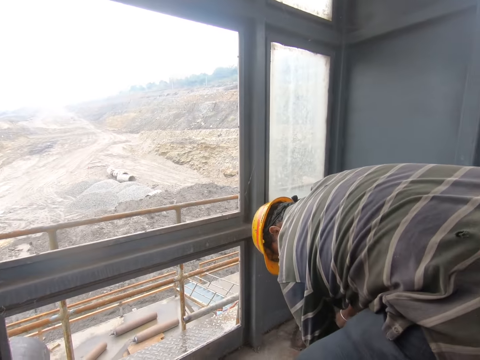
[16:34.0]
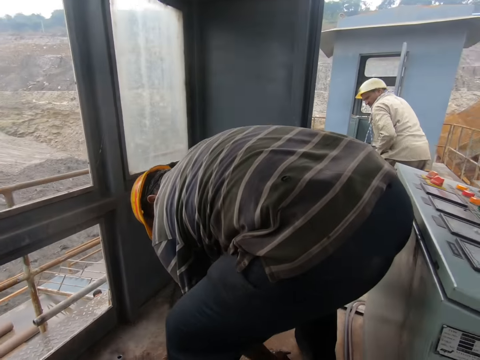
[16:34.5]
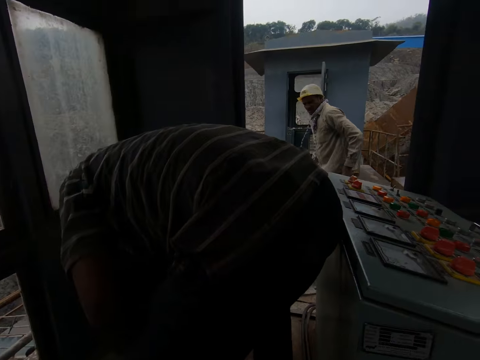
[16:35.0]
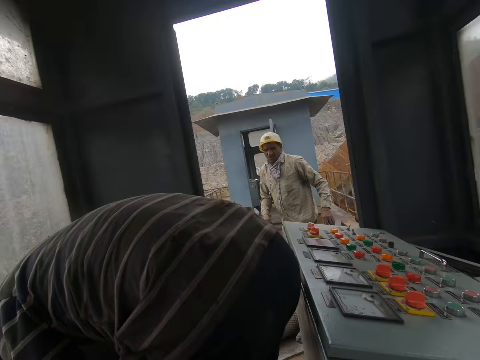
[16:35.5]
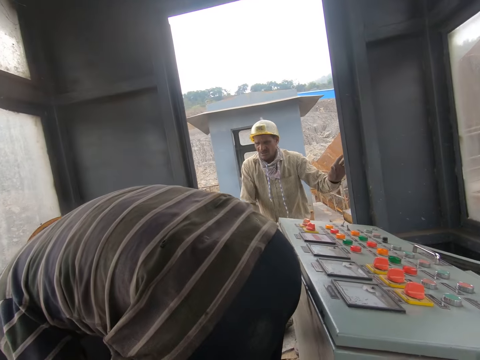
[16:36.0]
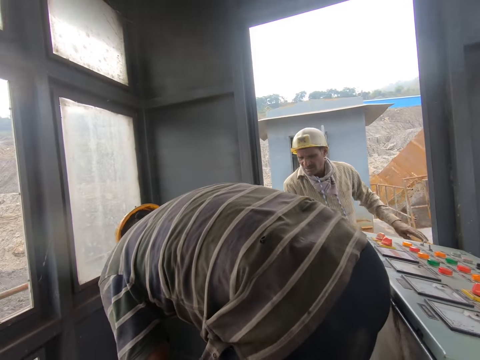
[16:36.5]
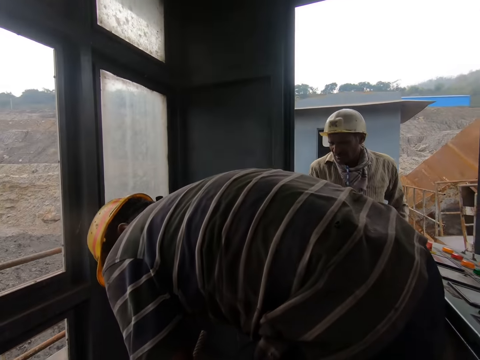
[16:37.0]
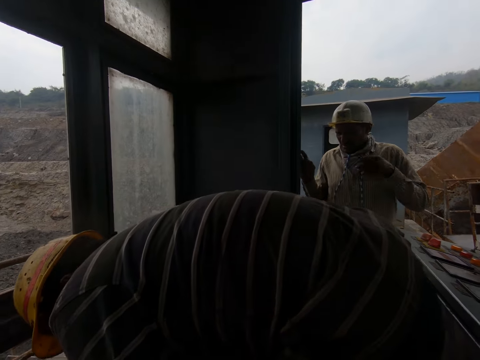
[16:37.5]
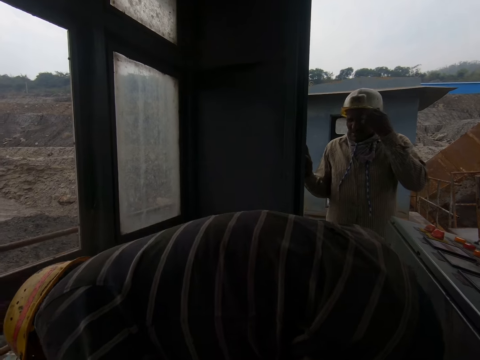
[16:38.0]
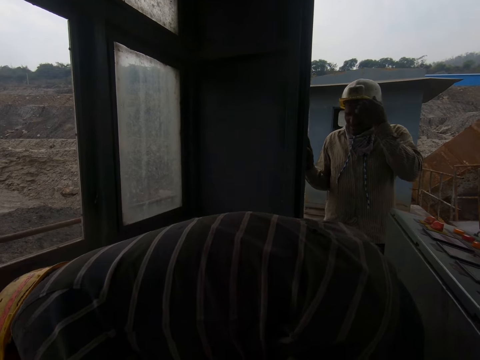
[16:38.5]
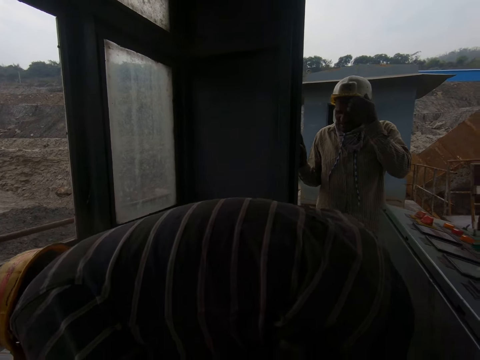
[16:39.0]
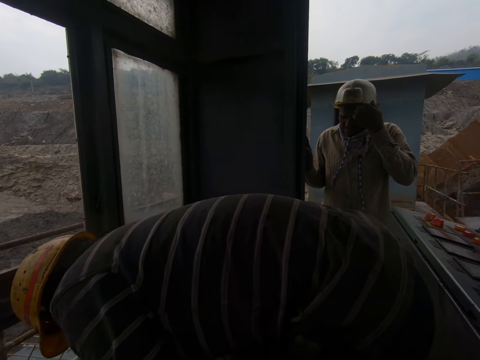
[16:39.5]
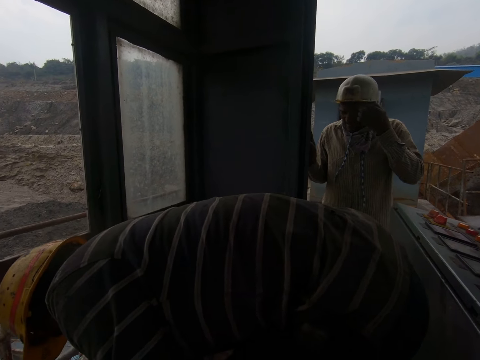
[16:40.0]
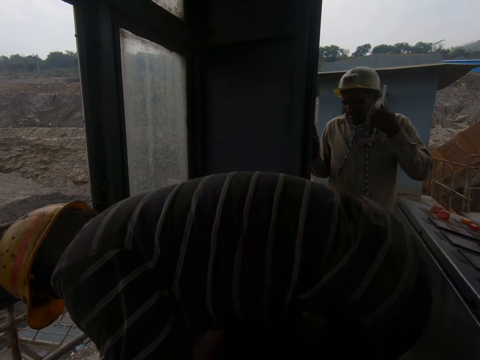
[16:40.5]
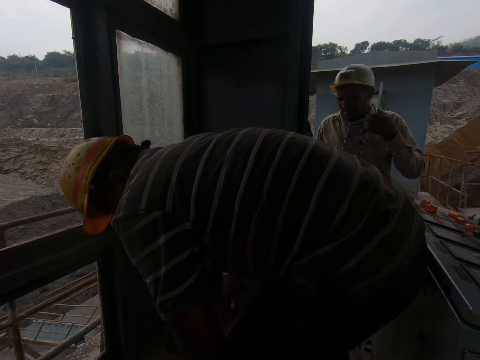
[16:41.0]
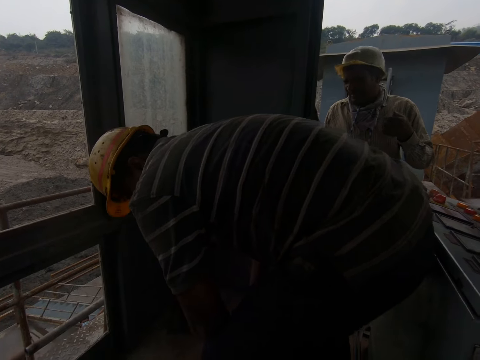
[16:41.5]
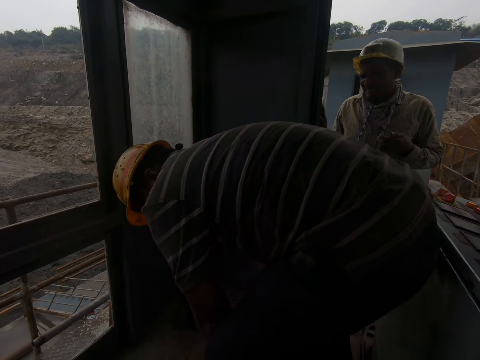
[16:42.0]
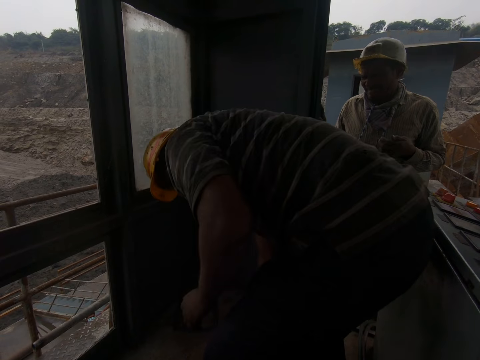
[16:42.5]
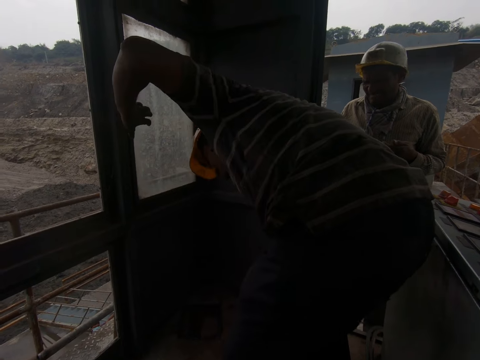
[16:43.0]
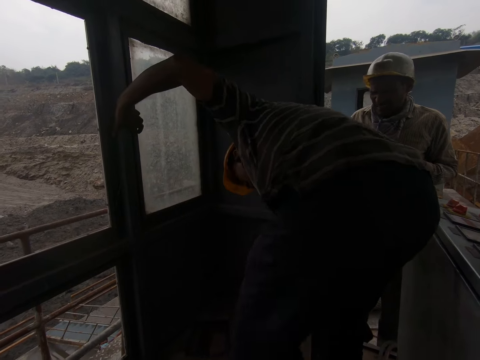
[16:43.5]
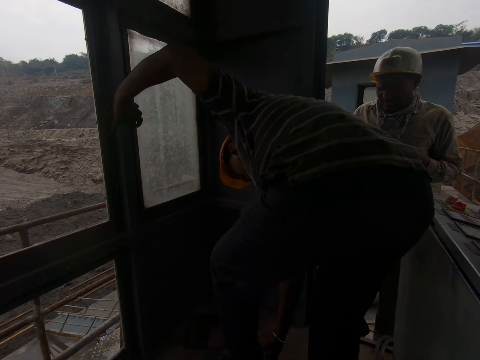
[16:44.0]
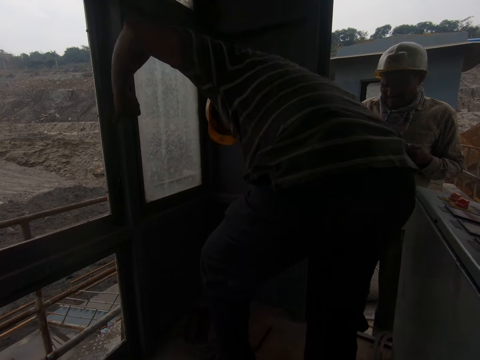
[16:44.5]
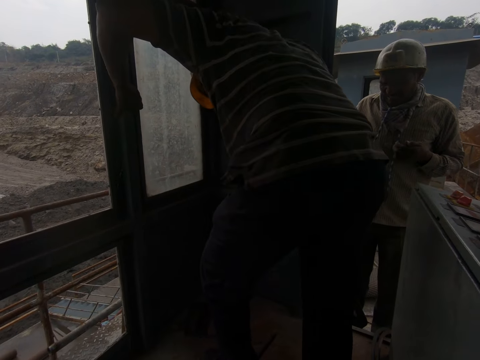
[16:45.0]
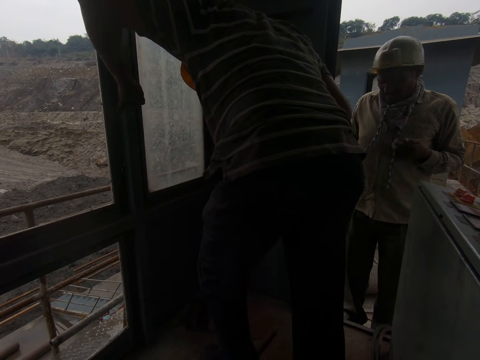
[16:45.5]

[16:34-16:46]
A man moves around. The camera wearer stares around.

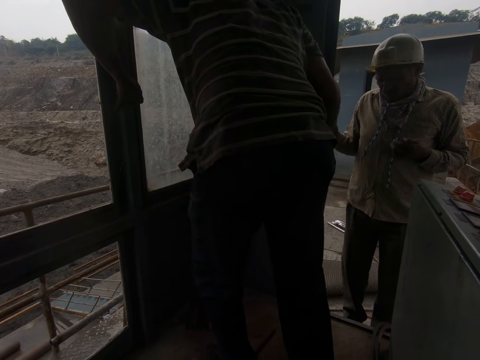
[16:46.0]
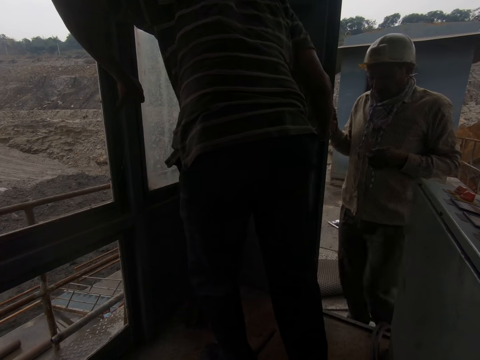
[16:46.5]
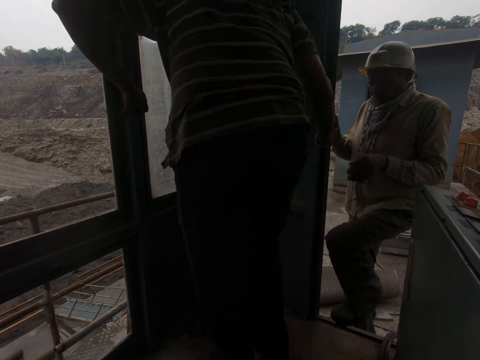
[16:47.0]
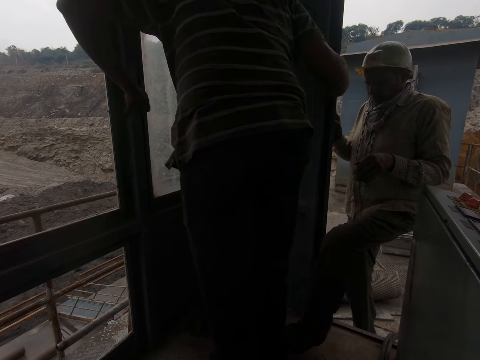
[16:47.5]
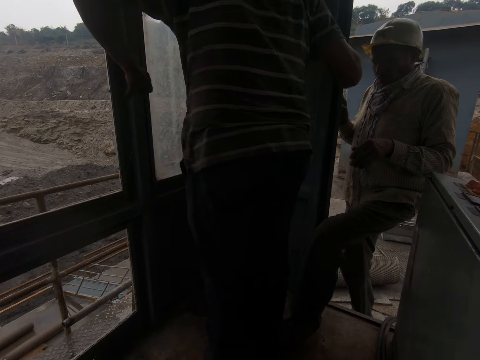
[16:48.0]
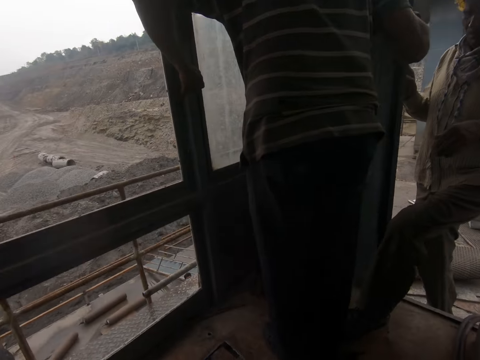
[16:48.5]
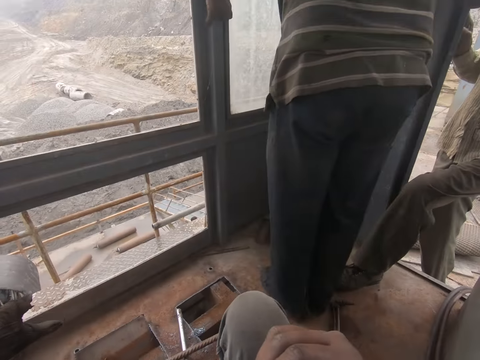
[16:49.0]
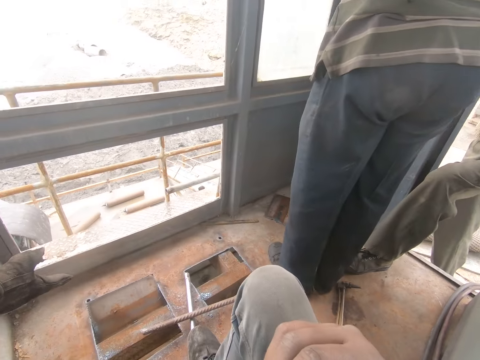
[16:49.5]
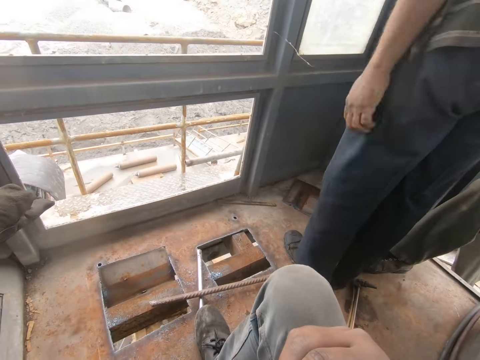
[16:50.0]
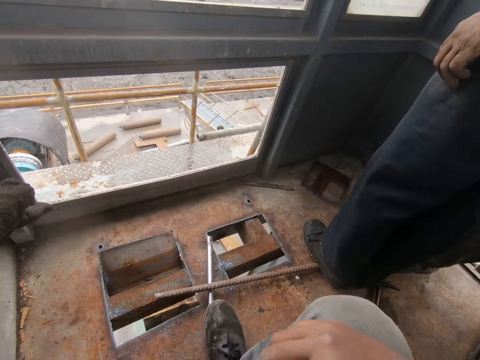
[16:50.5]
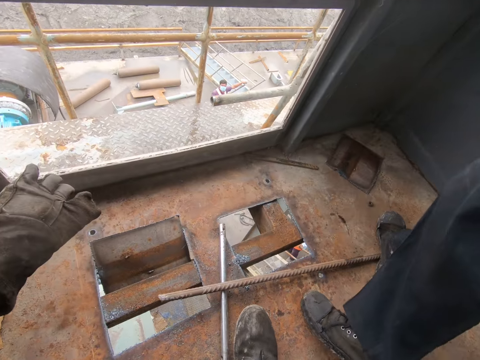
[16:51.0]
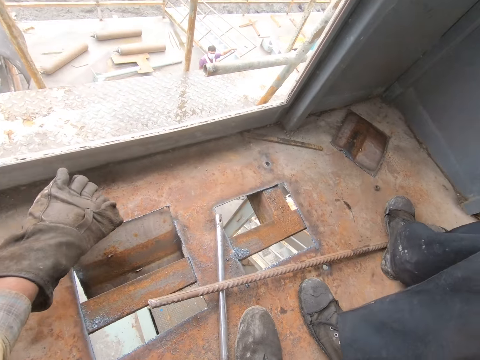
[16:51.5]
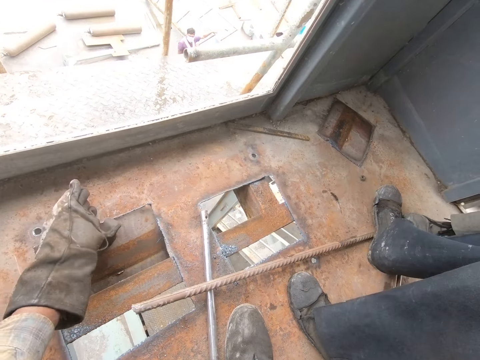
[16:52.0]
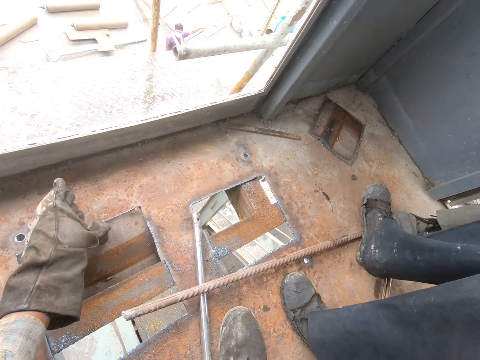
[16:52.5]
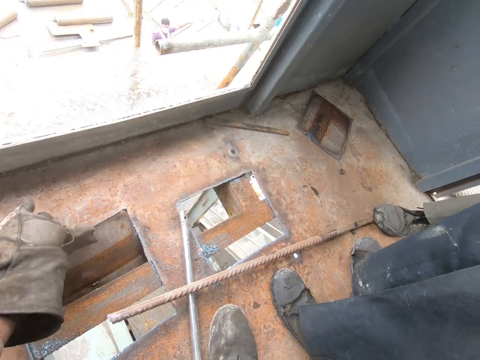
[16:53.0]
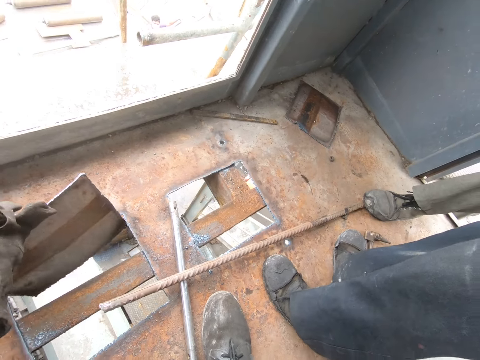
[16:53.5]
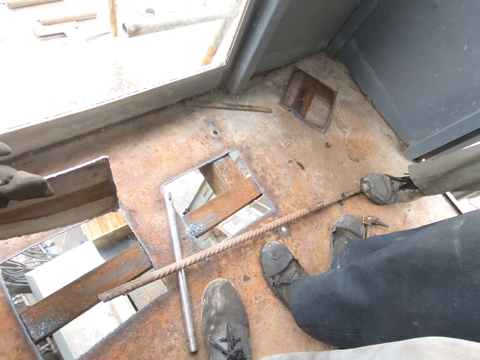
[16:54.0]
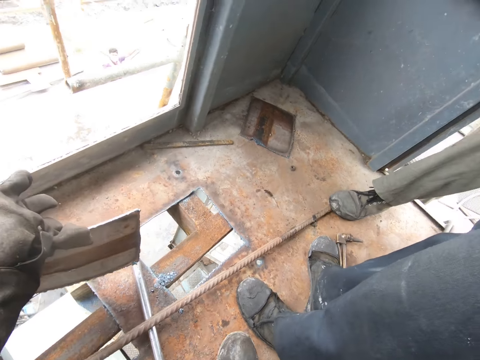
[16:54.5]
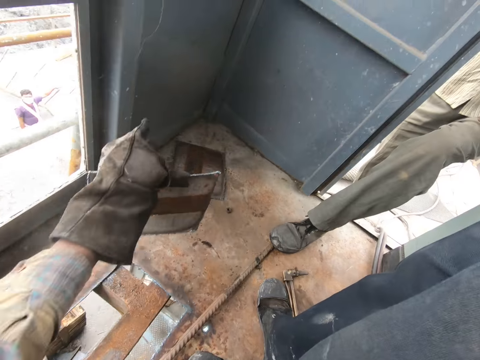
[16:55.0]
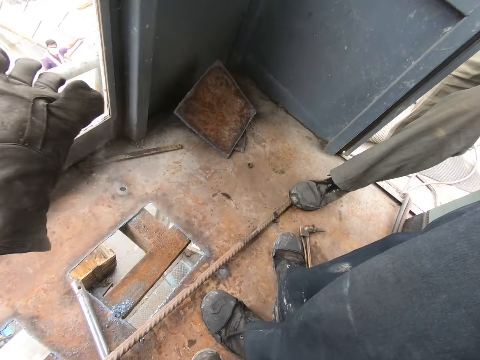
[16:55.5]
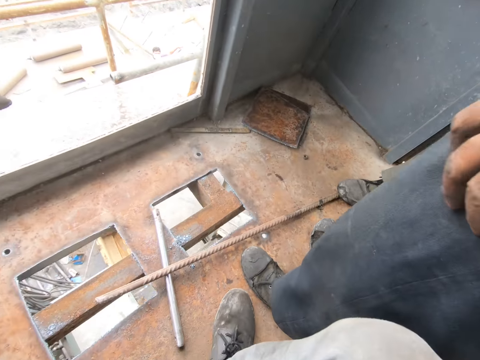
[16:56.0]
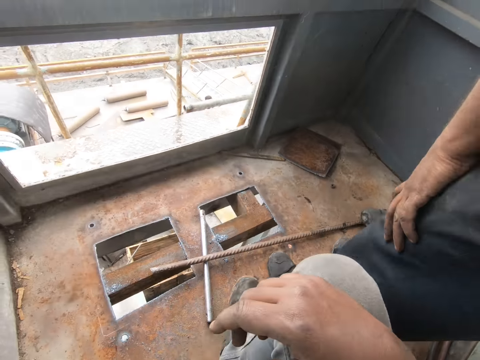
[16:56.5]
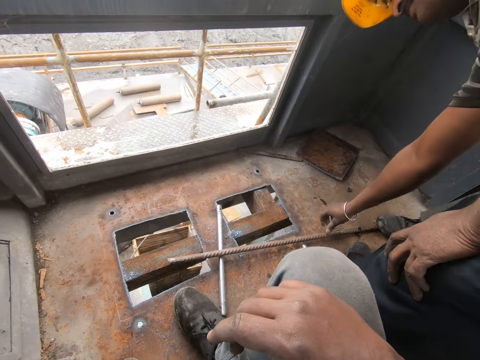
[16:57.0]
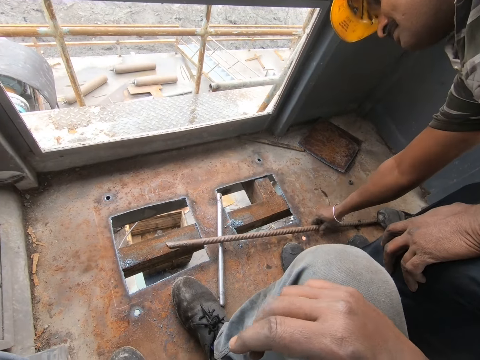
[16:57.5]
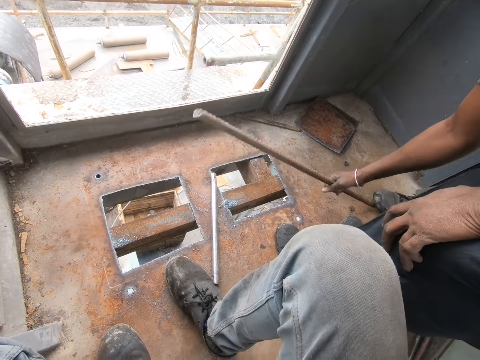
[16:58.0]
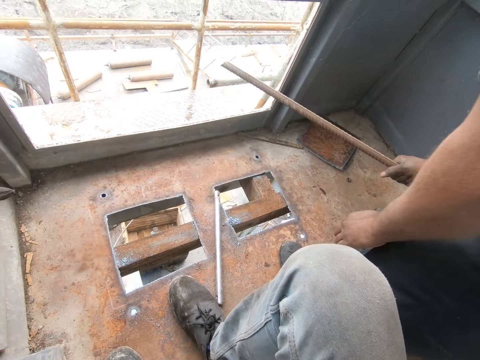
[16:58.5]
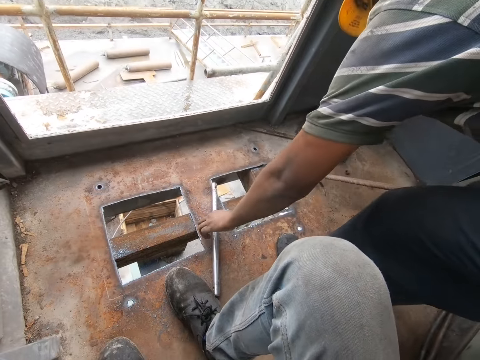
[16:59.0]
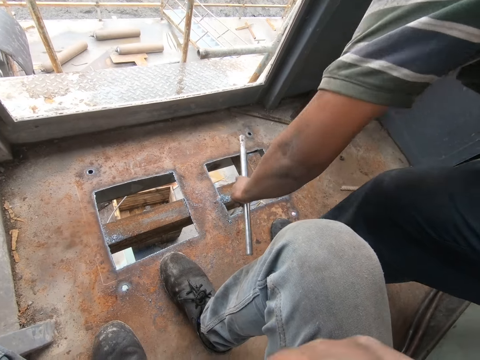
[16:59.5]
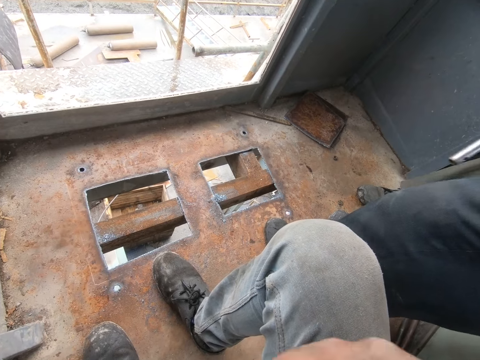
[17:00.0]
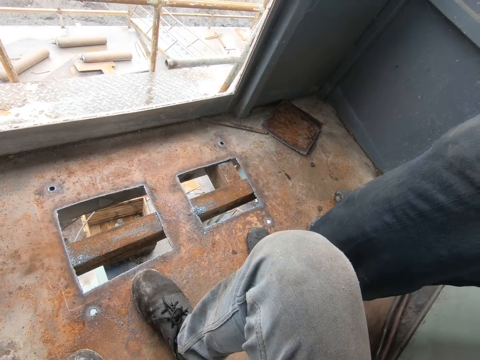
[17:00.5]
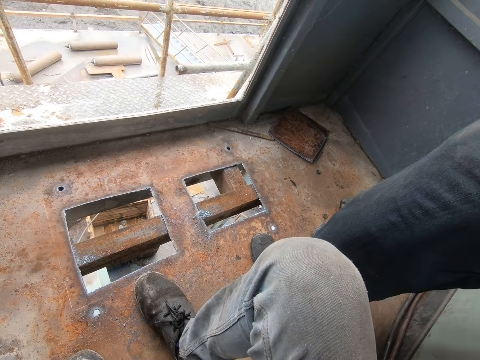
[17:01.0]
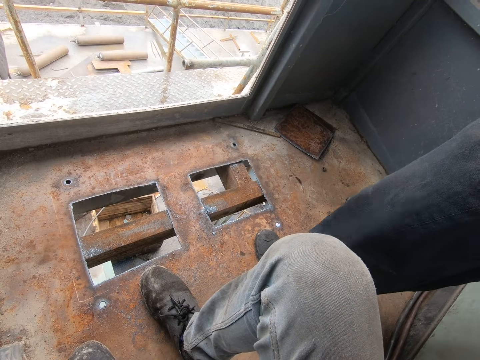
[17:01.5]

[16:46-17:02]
A person walks in the construction room. The camera wearer picks up the lid from the floor. They throw the lid aside to the floor. They stare around. Another person picks up a metal pipe from the floor.
